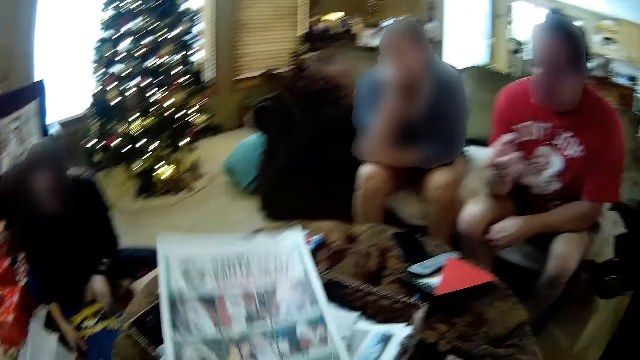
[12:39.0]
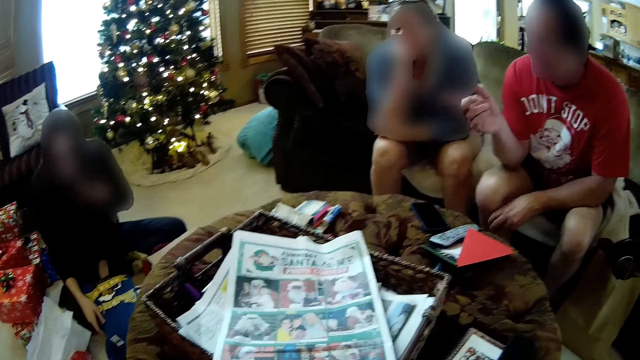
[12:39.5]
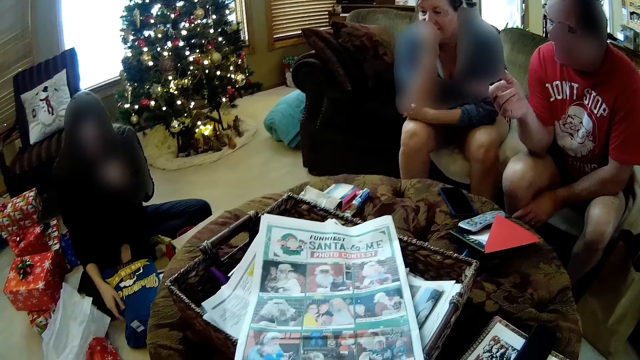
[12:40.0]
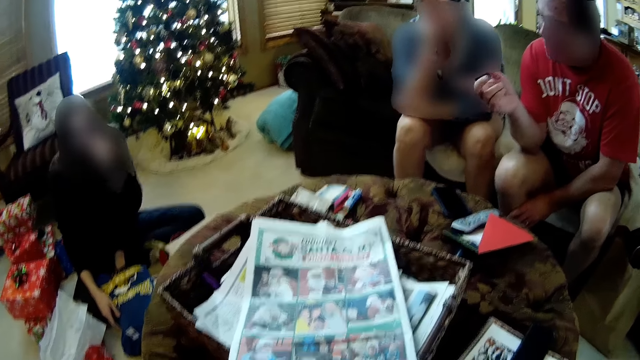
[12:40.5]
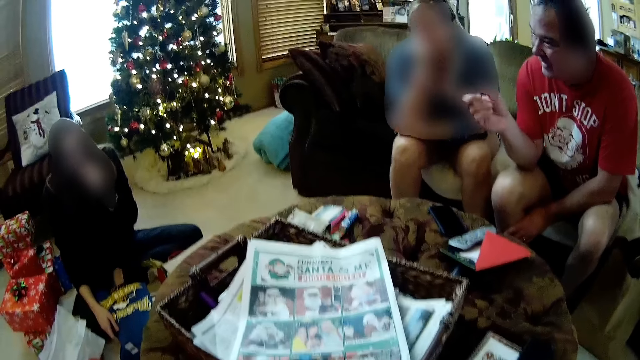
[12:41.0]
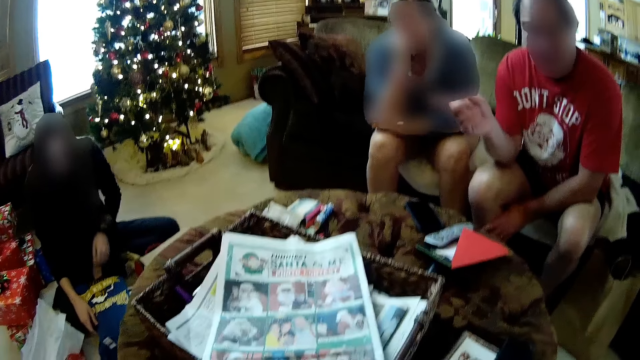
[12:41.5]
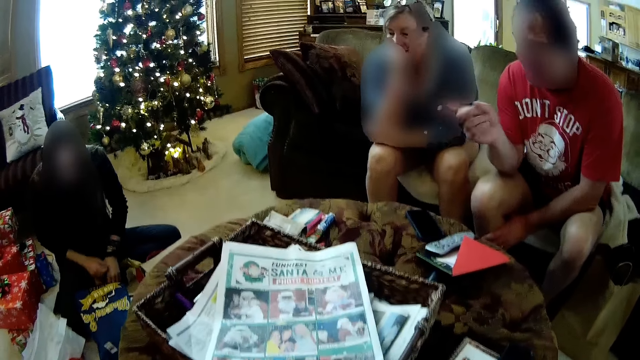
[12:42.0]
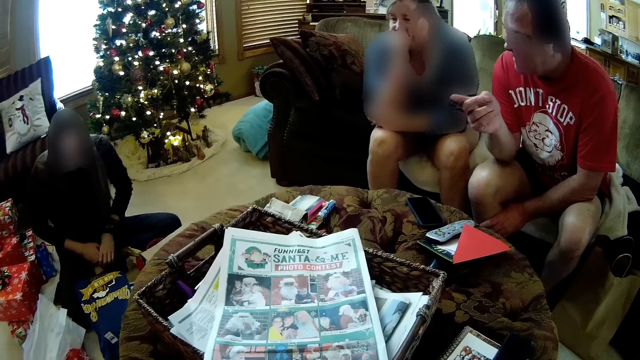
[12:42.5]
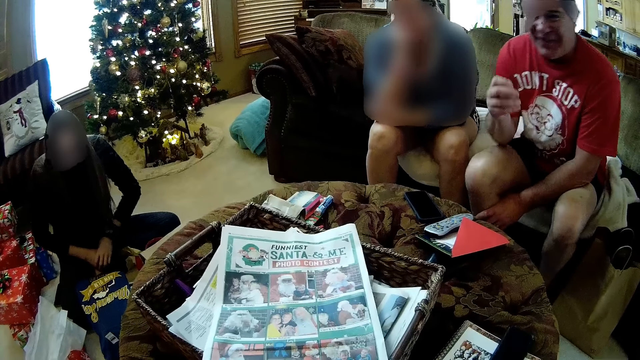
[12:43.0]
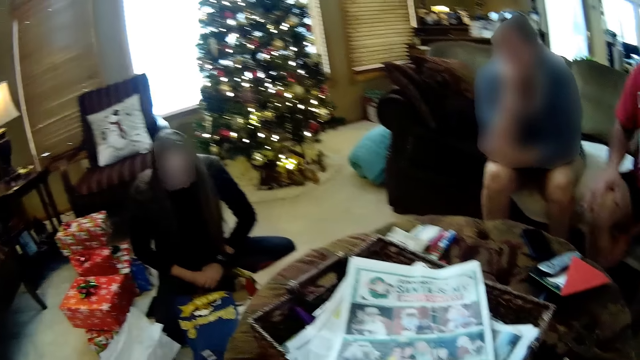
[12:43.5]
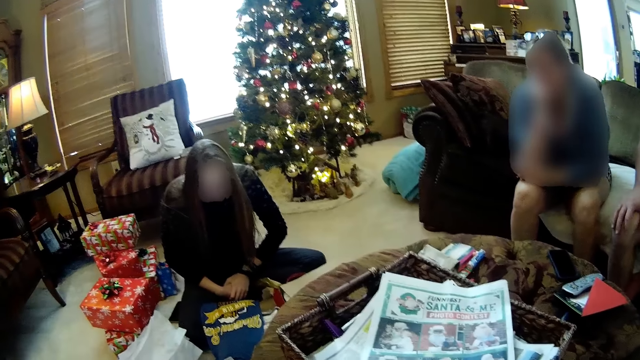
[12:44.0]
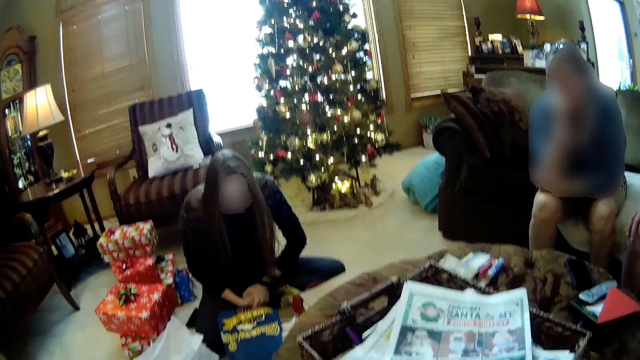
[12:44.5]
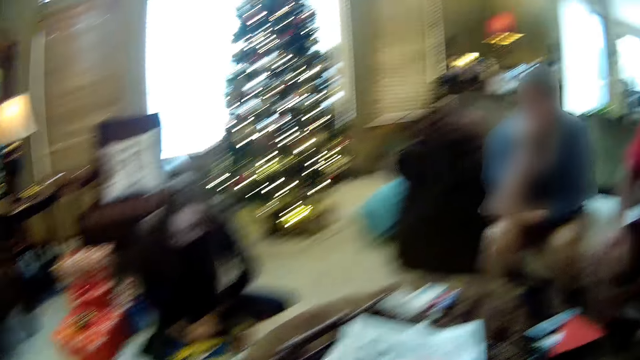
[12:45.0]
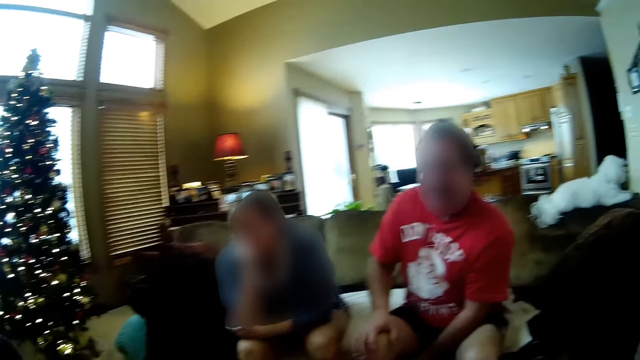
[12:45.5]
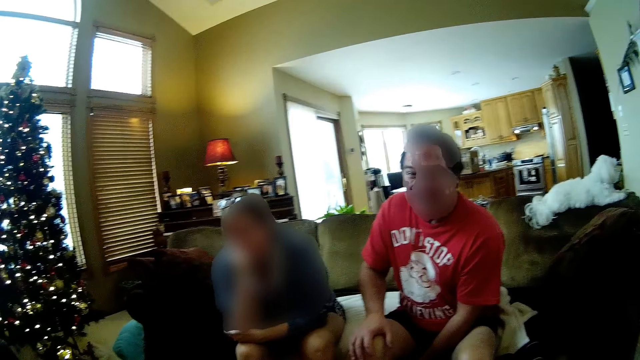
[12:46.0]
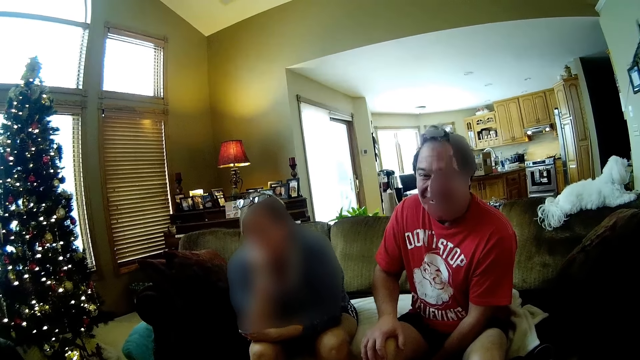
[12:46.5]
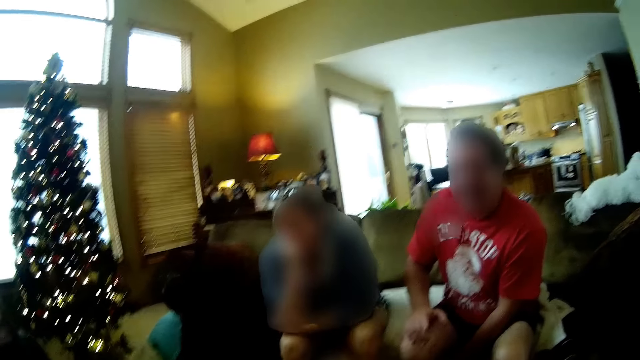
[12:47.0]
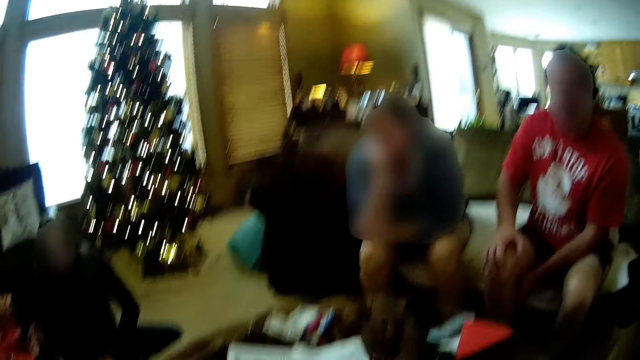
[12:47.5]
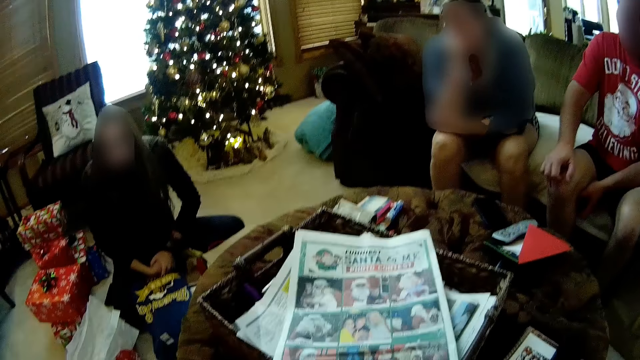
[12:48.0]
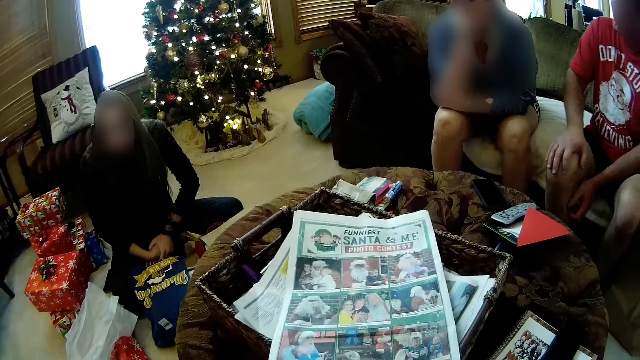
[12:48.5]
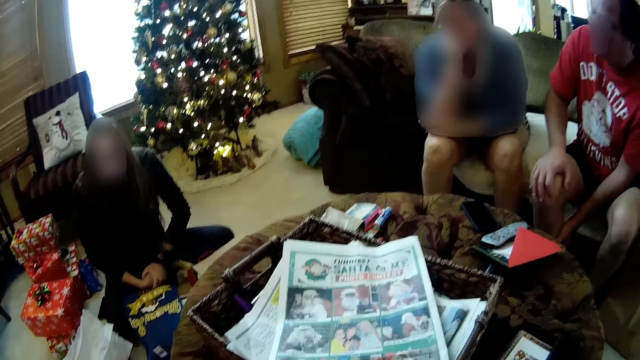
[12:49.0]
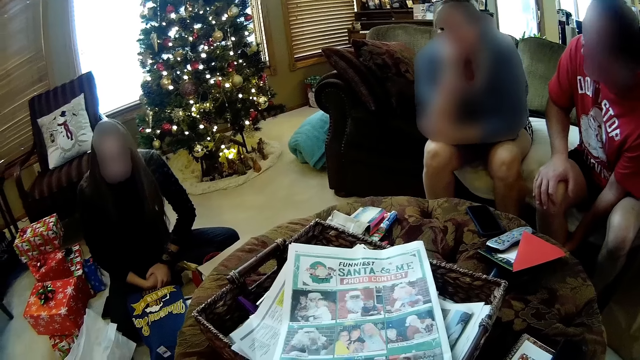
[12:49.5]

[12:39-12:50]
The camera wearer puts the newspaper on the table. They converse with a man, another man and the woman.

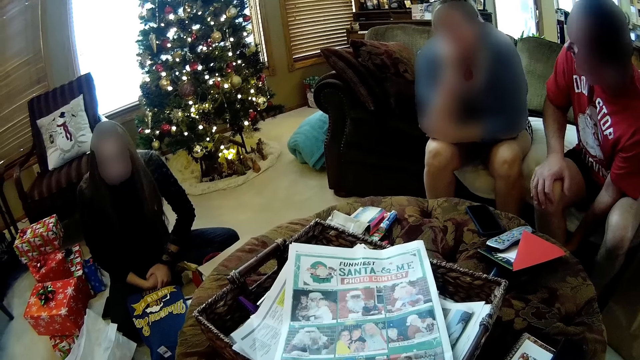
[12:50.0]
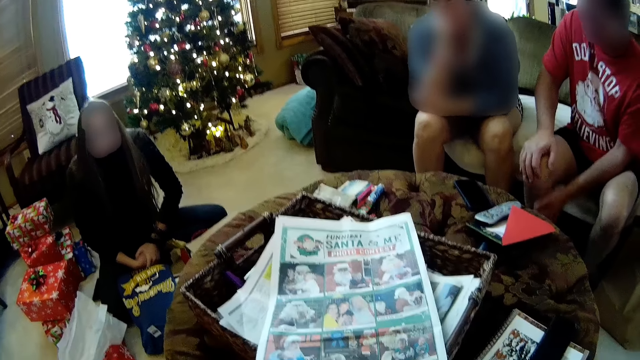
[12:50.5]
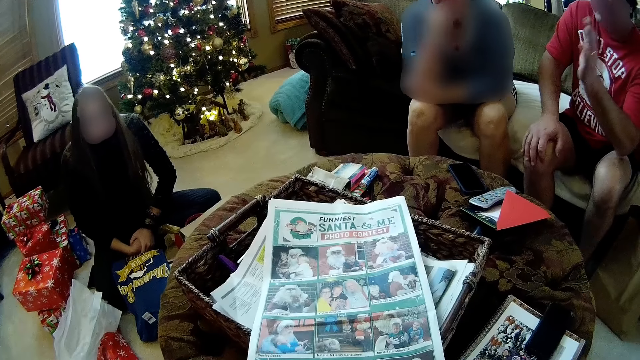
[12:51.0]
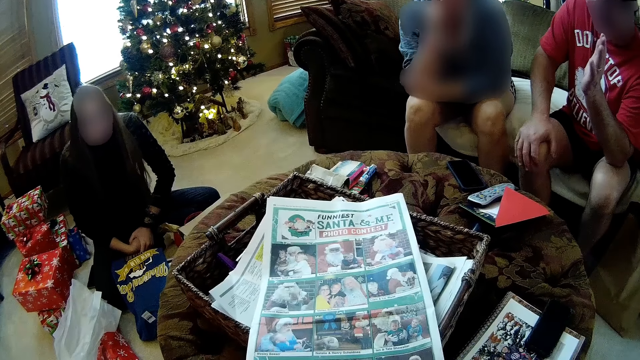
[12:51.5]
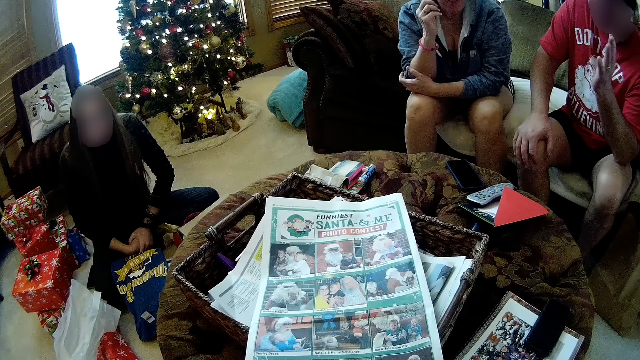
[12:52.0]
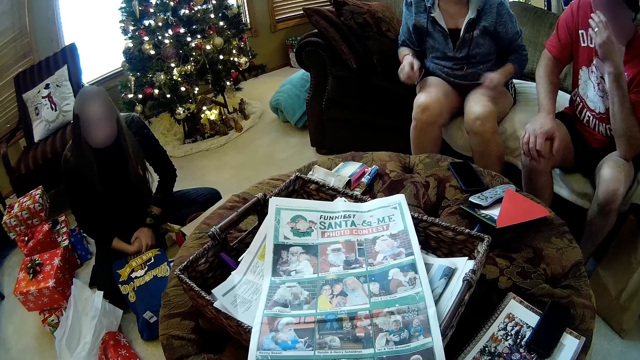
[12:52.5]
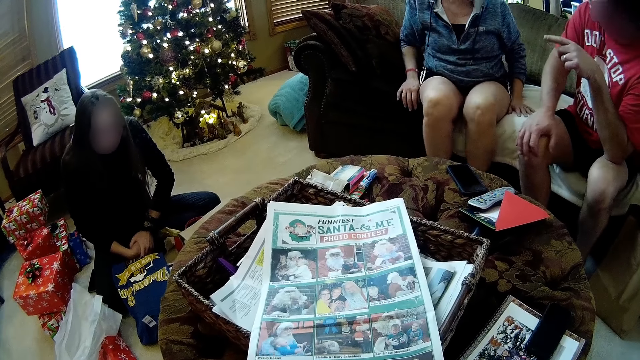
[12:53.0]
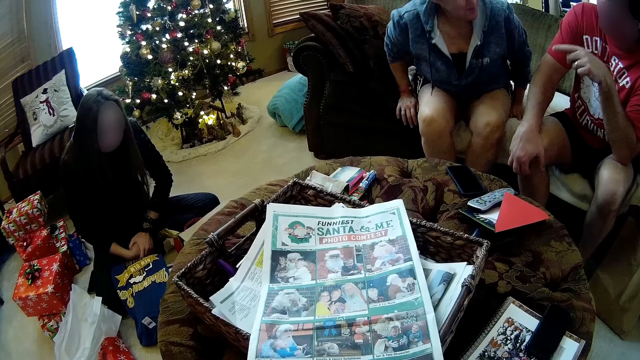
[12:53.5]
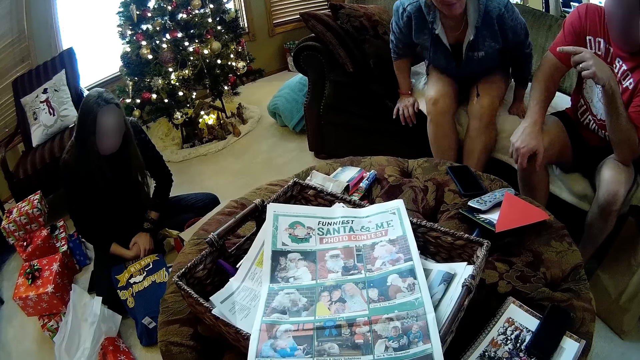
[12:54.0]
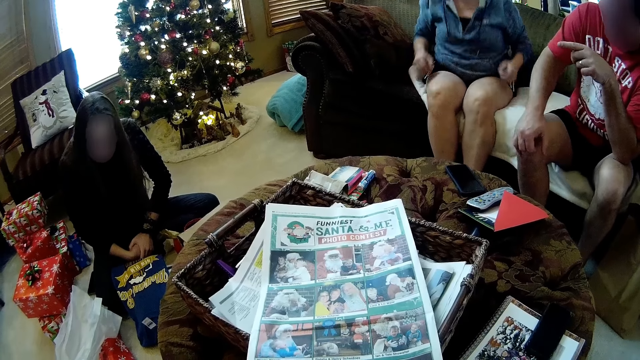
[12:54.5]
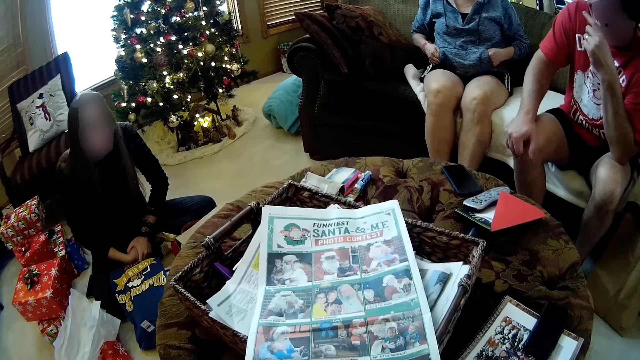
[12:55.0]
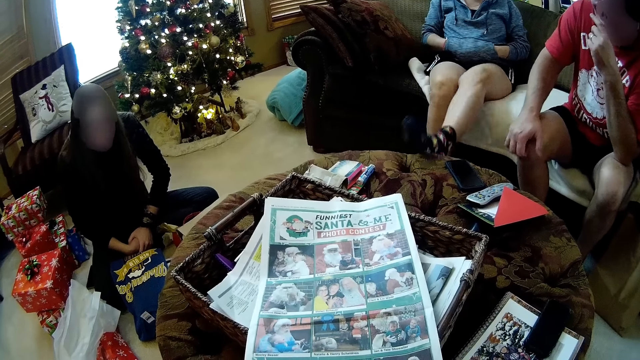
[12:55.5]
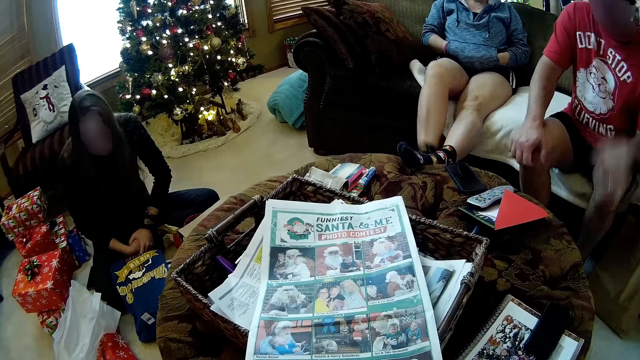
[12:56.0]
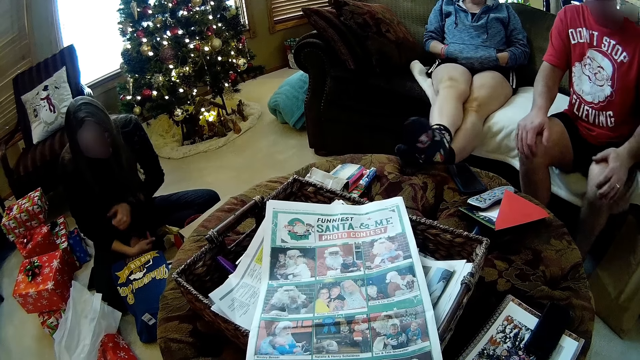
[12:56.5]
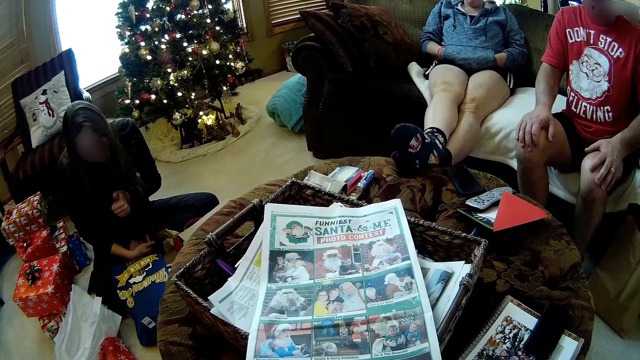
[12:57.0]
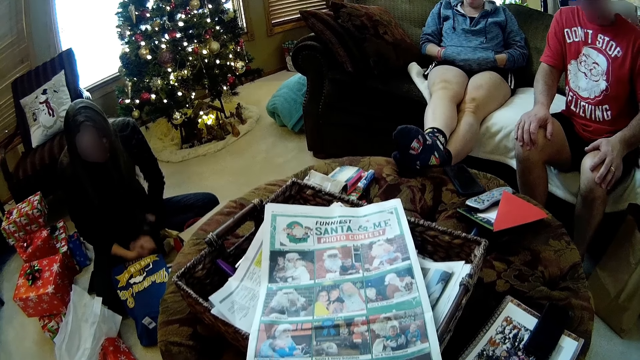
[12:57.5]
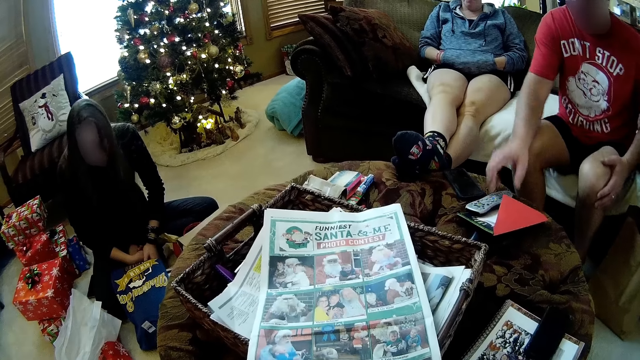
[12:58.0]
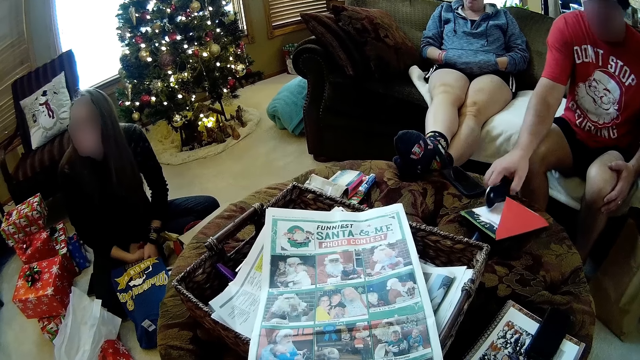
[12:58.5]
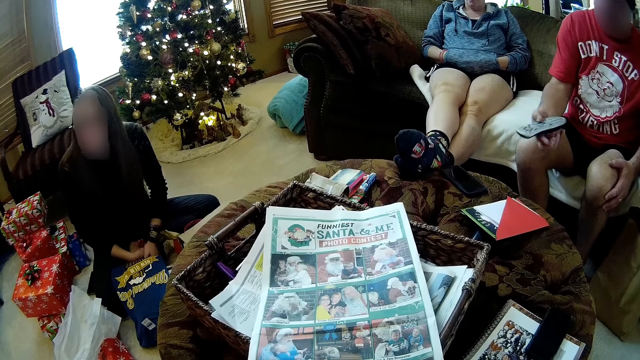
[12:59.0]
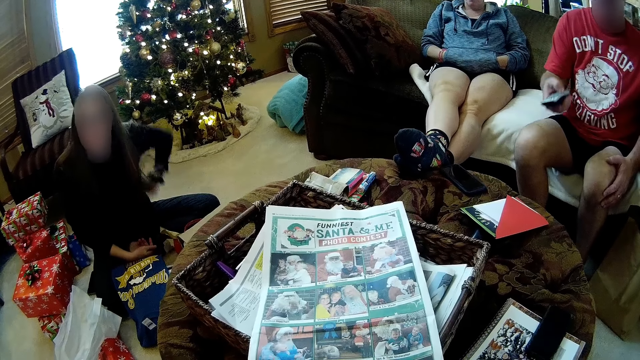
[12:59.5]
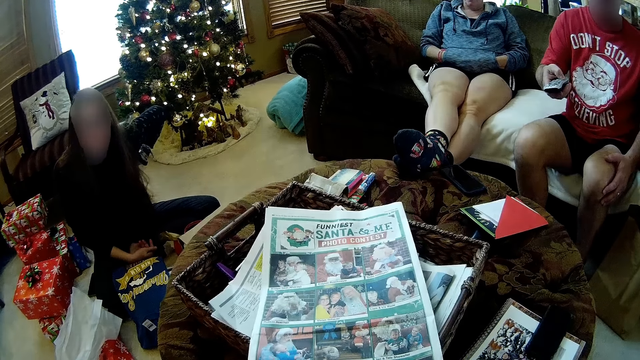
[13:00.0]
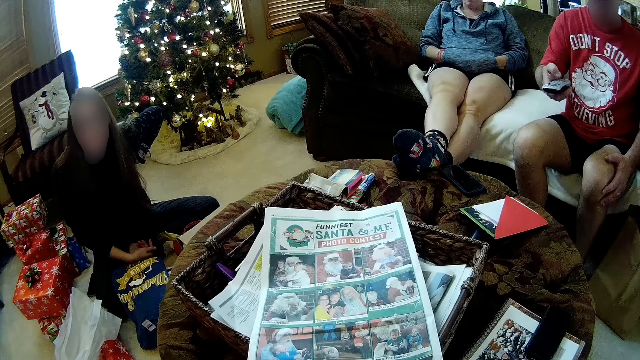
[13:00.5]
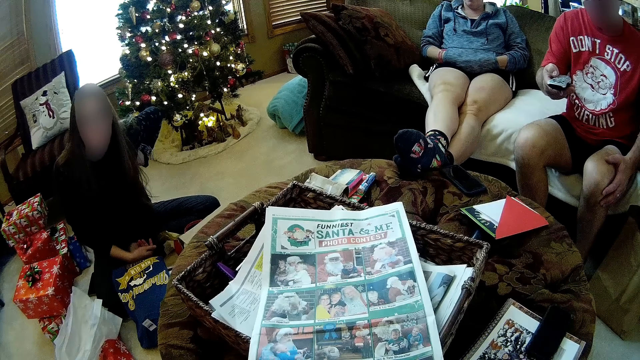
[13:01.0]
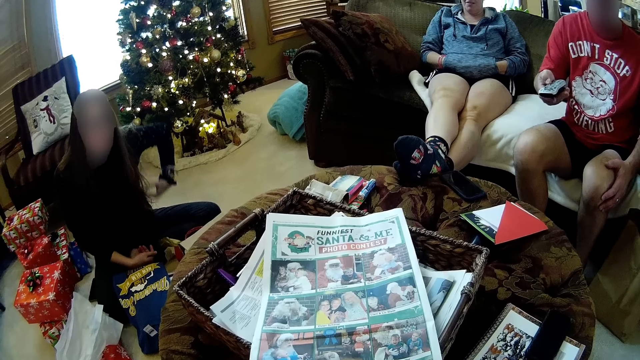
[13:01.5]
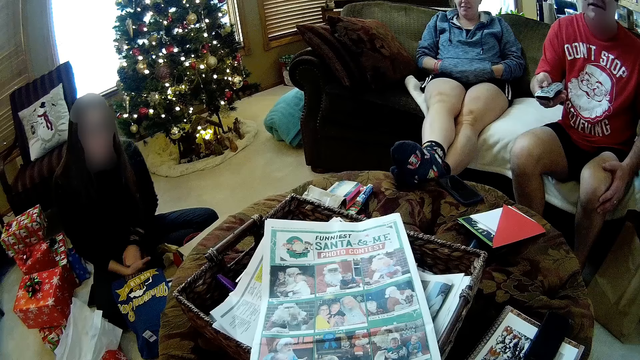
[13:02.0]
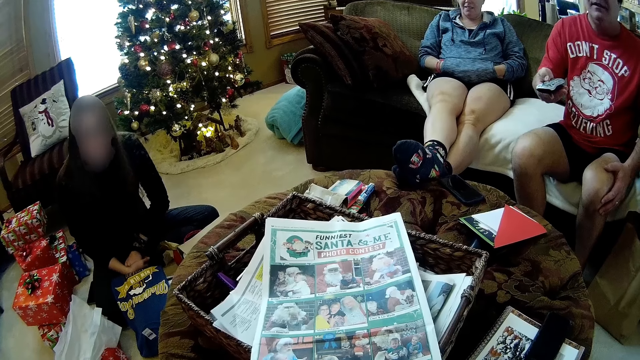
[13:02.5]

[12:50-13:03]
Another woman adjusts herself on a chair. She puts her hands in her pocket and places her legs on the edge of the table. A man picks the remote controller from the table with his right hand.
